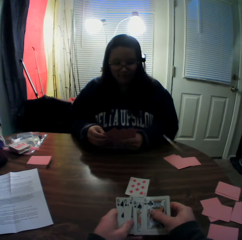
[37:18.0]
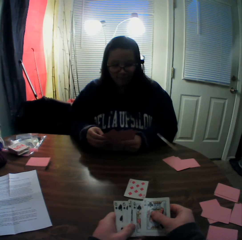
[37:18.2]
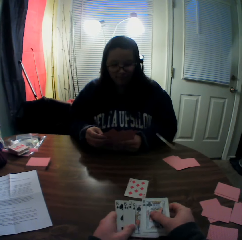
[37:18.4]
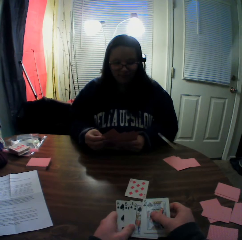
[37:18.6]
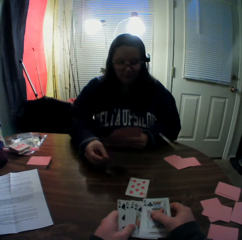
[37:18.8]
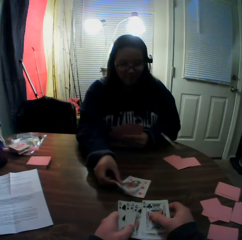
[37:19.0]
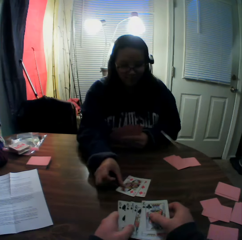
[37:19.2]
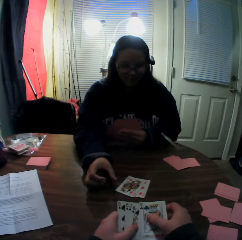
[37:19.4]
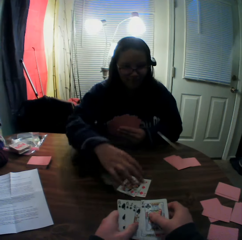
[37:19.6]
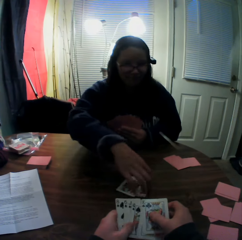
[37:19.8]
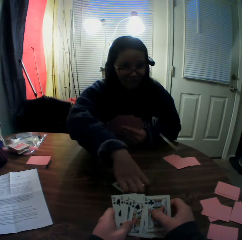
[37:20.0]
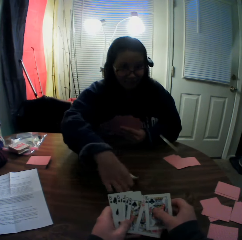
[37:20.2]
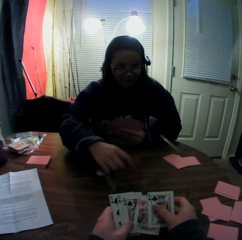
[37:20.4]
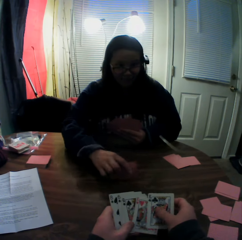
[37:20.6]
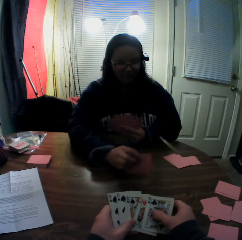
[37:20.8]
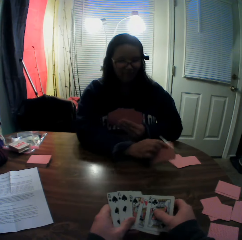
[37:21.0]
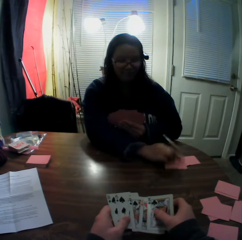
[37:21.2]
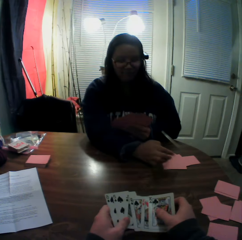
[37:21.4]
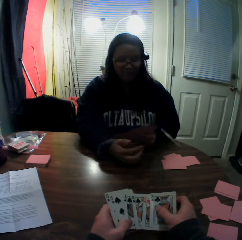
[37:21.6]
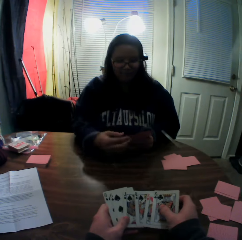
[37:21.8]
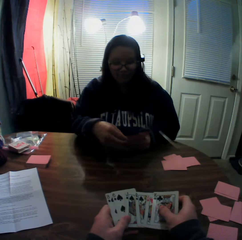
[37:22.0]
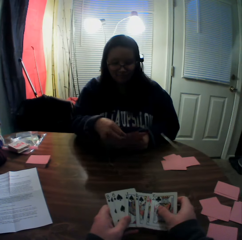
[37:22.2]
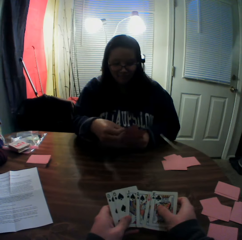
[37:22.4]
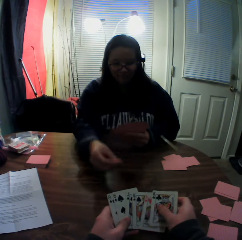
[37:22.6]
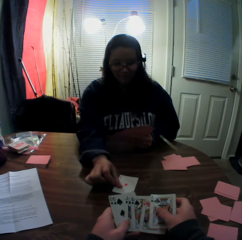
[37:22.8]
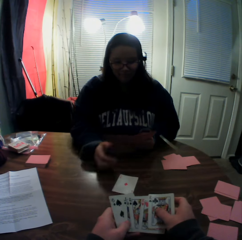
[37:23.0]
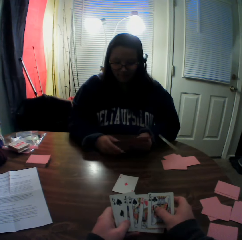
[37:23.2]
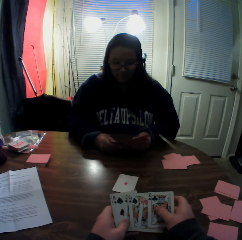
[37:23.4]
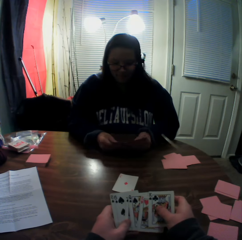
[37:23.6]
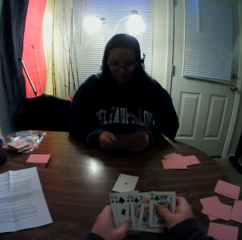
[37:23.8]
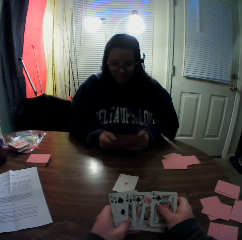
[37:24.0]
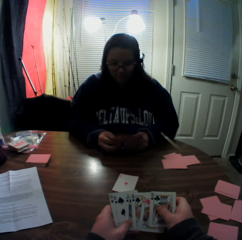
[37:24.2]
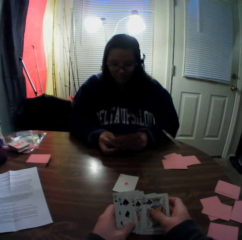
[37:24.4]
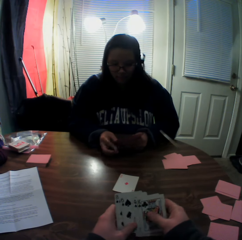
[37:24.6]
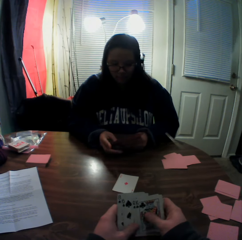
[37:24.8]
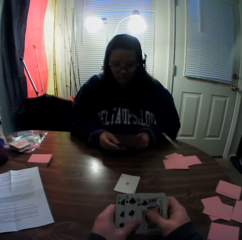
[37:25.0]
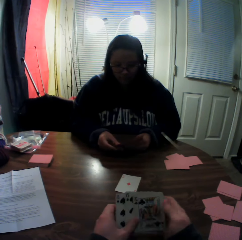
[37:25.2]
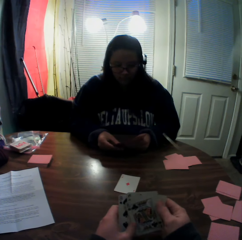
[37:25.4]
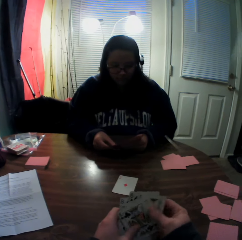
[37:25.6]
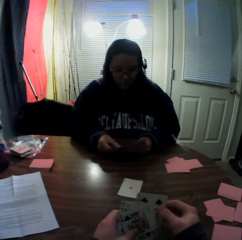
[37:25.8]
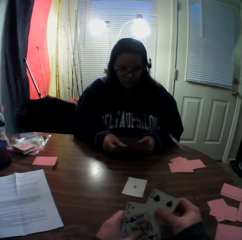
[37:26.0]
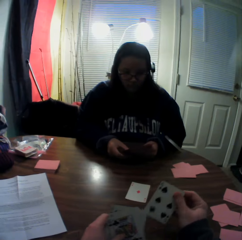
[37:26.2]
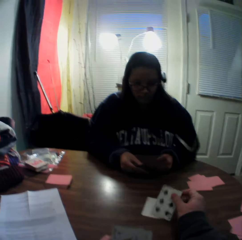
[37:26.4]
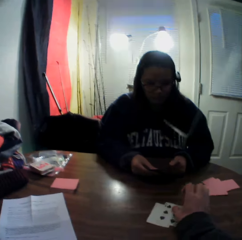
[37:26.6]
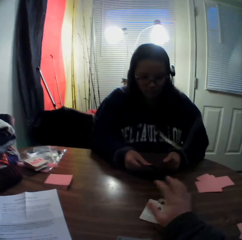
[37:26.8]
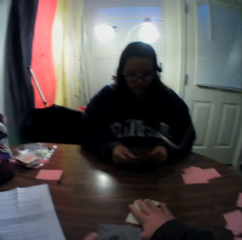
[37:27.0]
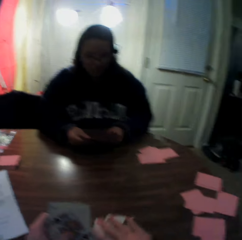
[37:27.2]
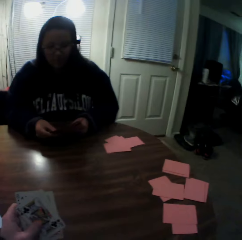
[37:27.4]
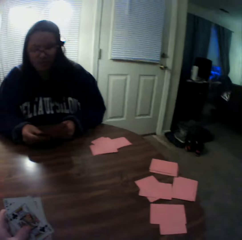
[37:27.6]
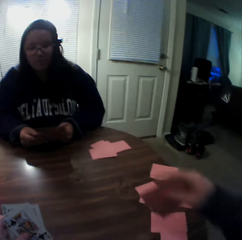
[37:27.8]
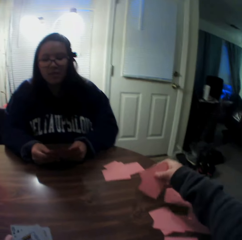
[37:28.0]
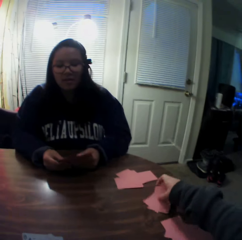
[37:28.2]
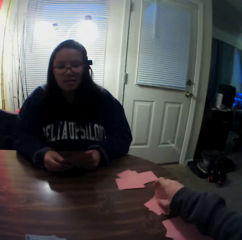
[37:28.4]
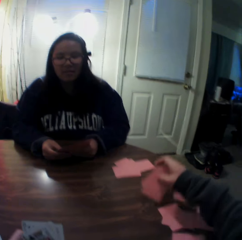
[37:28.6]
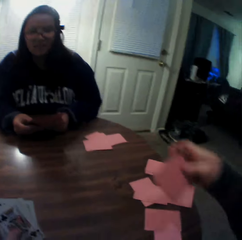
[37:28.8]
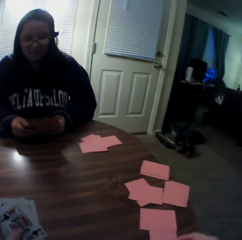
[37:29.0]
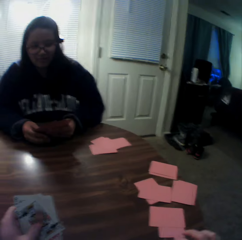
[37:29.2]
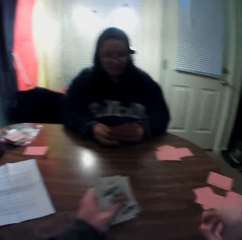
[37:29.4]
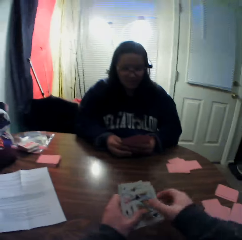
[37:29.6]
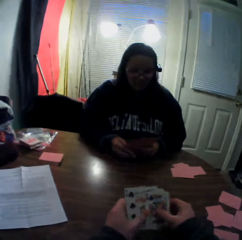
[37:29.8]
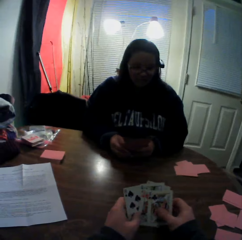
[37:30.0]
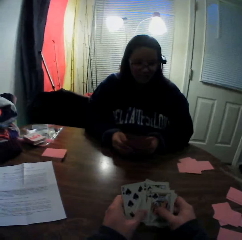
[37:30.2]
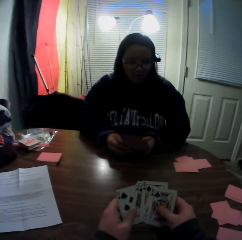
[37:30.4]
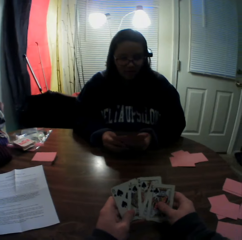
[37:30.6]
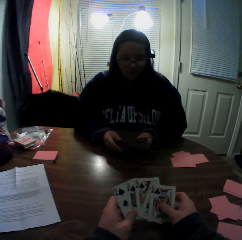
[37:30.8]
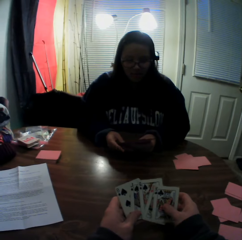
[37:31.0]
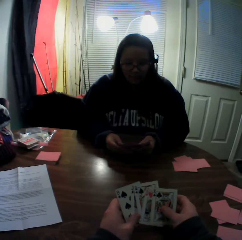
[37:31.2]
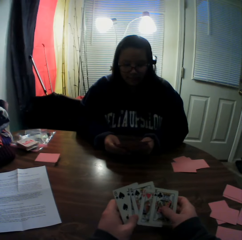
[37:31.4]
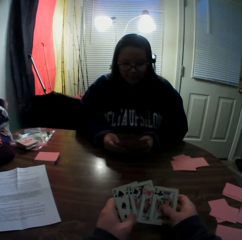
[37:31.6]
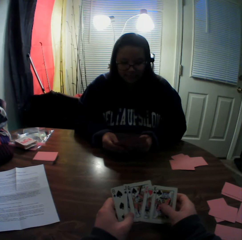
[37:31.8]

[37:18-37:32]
The woman picks a card from the stack of cards in her hands with her right hand and places the card onto the table. The woman picks playing cards from the table. The woman packs the stack of cards on the table with her right hand. The woman drops the cards onto the table. The woman picks a card from the stack of cards in her hands with her right hand and places the card onto the table. The camera wearer picks a card from the stack of cards in his hands with his right hand. He drops the card onto the table. He slides playing cards on the table. He packs the stack of cards on the table with his right hand. He drops the card onto the table. He picks the playing cards from the table. He puts the playing cards on the table.

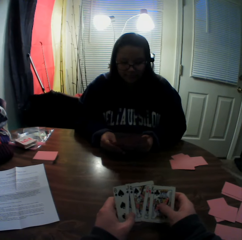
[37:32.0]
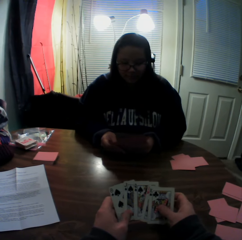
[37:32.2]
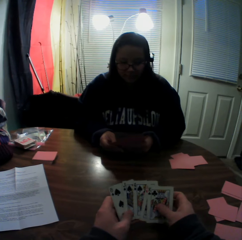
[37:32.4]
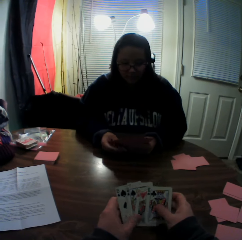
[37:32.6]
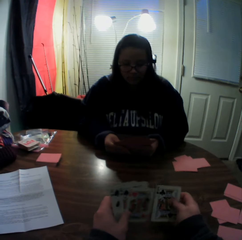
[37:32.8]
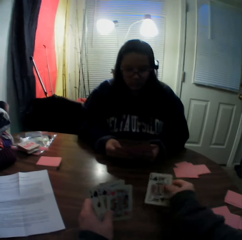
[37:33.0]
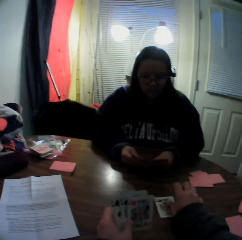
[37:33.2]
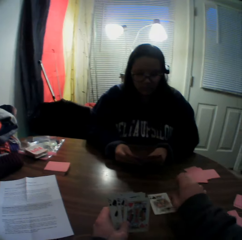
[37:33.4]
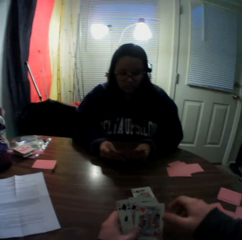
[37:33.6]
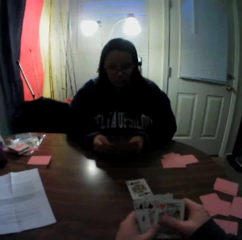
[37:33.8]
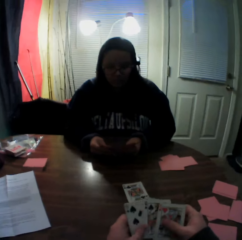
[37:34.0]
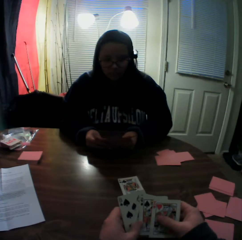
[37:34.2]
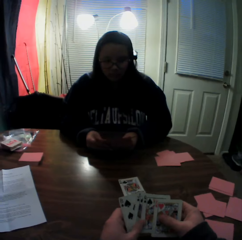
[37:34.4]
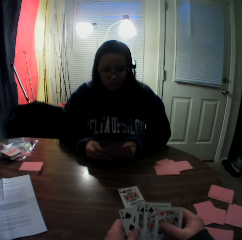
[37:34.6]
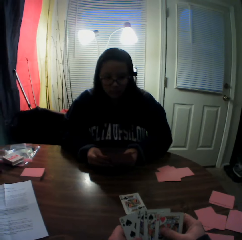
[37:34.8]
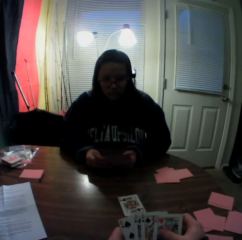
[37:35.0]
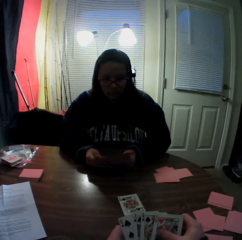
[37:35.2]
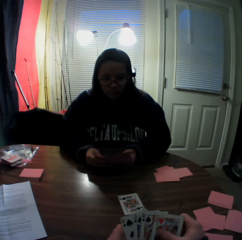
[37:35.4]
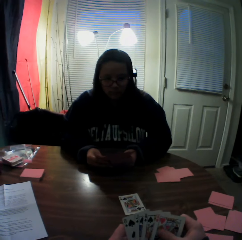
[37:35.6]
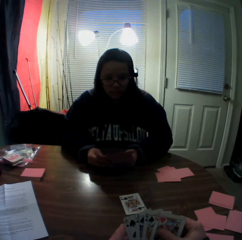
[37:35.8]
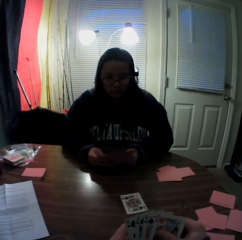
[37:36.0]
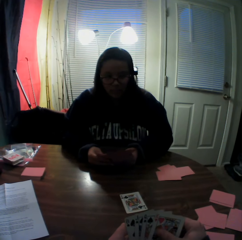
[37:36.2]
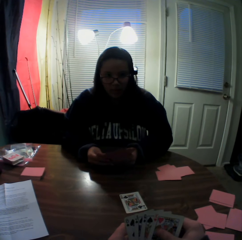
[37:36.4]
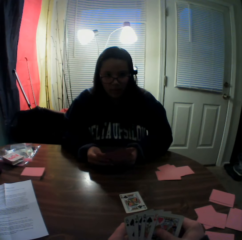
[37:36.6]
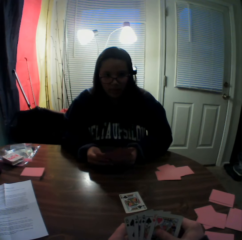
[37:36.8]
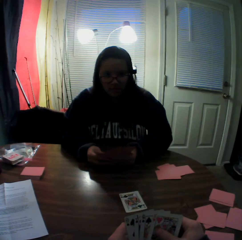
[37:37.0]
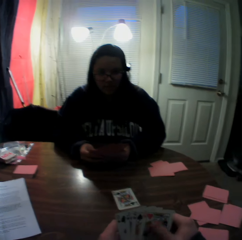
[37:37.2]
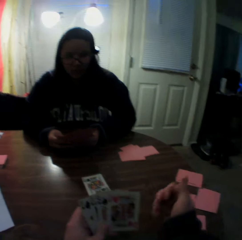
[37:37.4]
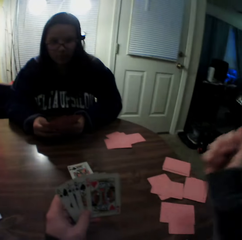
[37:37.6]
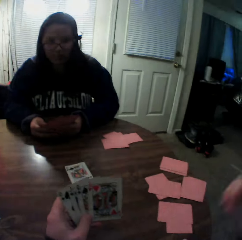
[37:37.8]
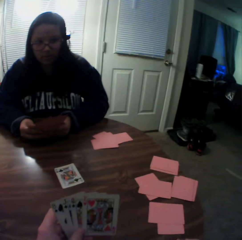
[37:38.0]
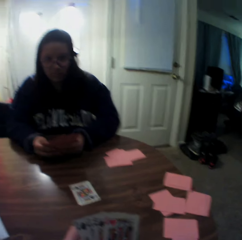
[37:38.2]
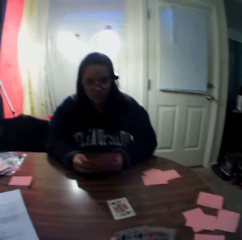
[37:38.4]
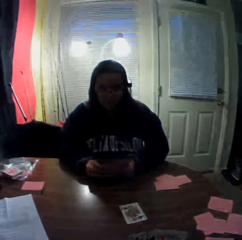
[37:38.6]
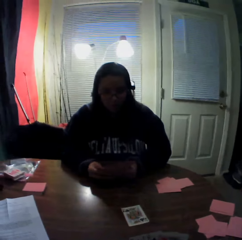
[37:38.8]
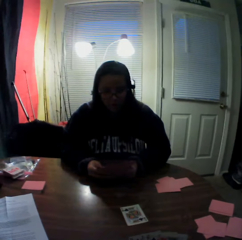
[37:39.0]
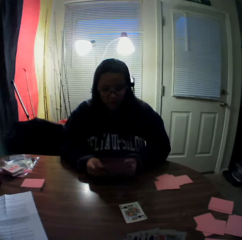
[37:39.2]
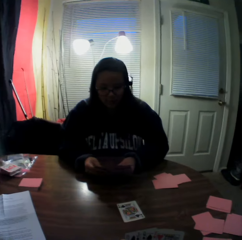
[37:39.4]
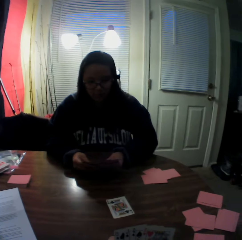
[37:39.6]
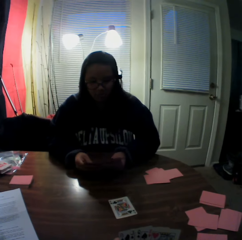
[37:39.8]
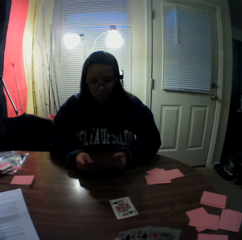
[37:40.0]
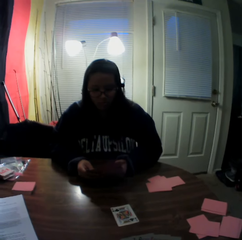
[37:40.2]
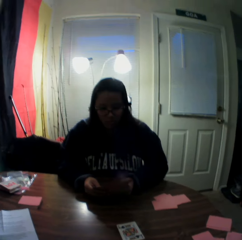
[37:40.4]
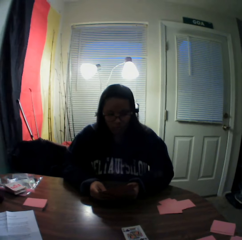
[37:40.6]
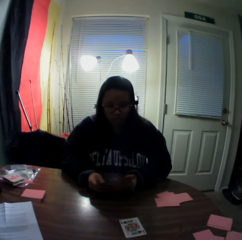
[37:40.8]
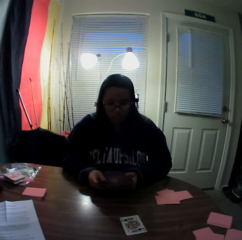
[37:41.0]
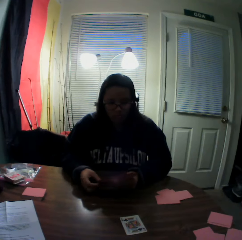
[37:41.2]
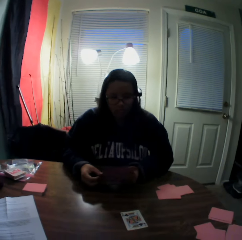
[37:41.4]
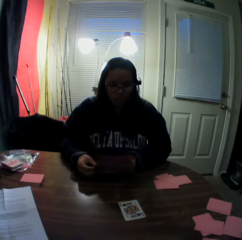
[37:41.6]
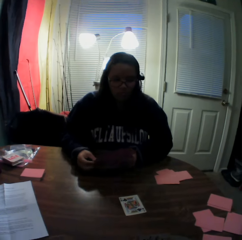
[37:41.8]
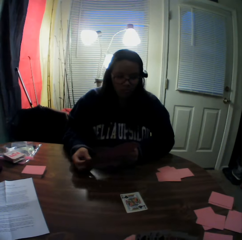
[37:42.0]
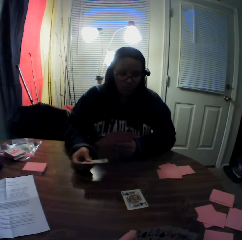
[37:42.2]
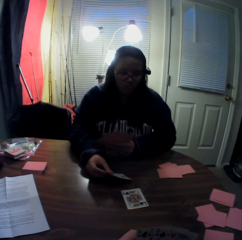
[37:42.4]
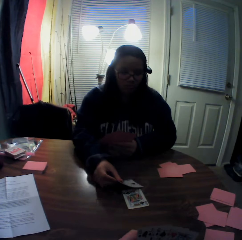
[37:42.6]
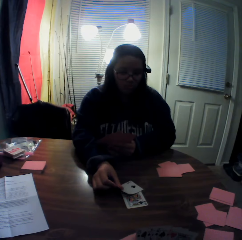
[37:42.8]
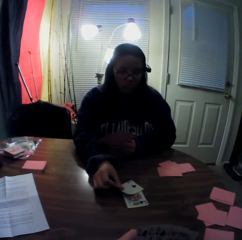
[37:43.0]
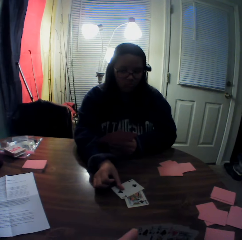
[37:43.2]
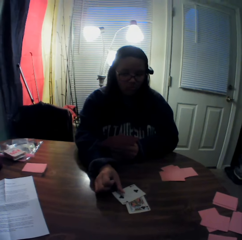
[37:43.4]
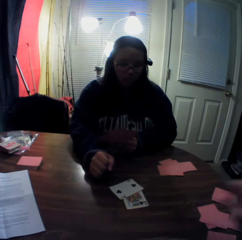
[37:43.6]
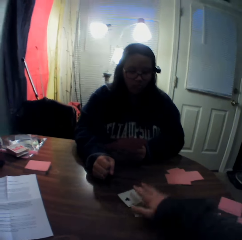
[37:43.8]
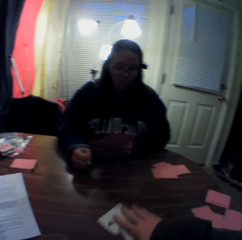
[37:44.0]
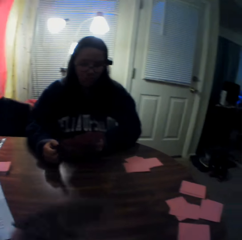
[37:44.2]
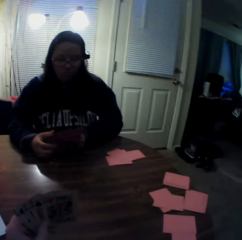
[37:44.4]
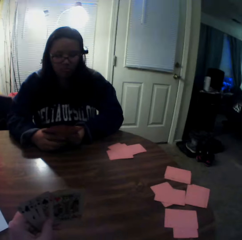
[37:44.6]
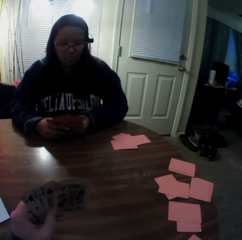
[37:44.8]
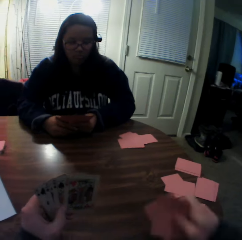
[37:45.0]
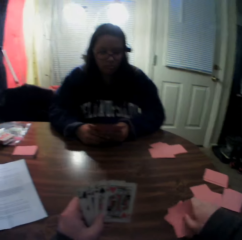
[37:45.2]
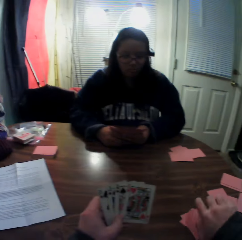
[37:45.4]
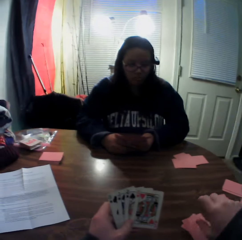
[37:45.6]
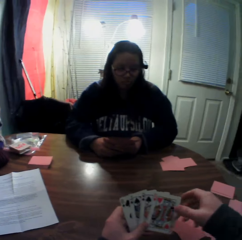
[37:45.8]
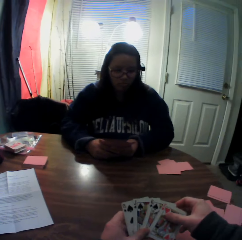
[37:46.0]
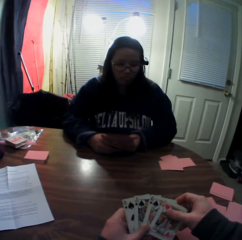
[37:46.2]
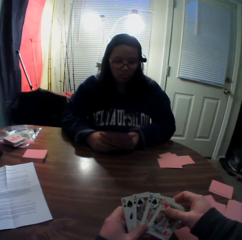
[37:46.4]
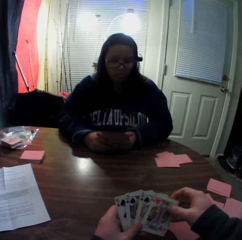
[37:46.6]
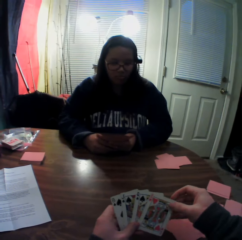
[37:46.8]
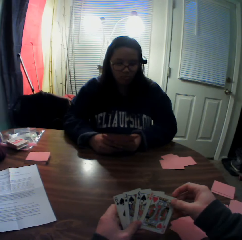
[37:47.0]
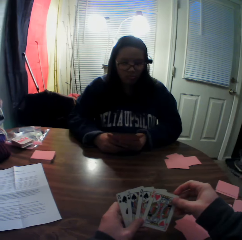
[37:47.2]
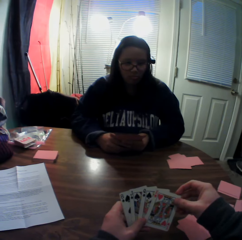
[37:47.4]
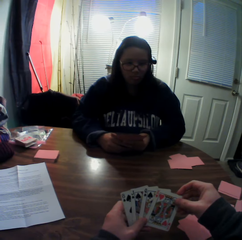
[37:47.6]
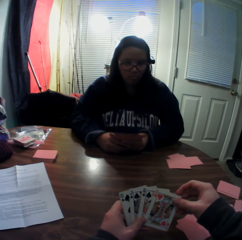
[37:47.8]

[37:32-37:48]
The camera wearer picks a card from the stack of cards in his hands with his right hand. He drops the card onto the table. He flips through the stack of cards in his hands. He raises his right hand up. The woman picks a card from the stack of cards in her hands with her right hand and places the card onto the table. The camera wearer slides the playing cards on the table. He packs the stack of cards on the table with his right hand. He places the cards onto the table.
